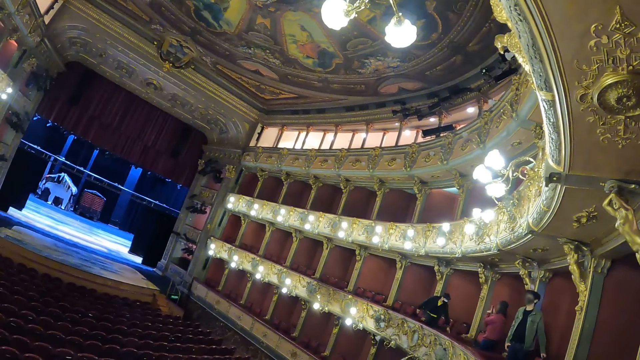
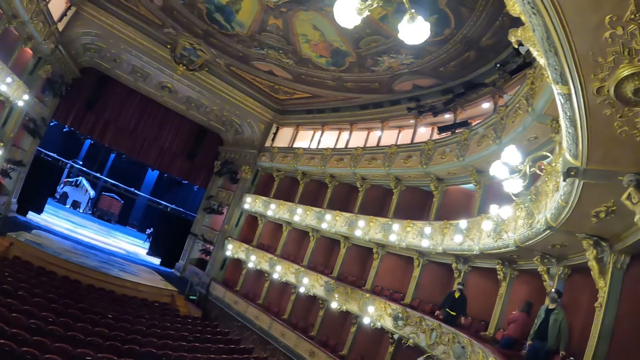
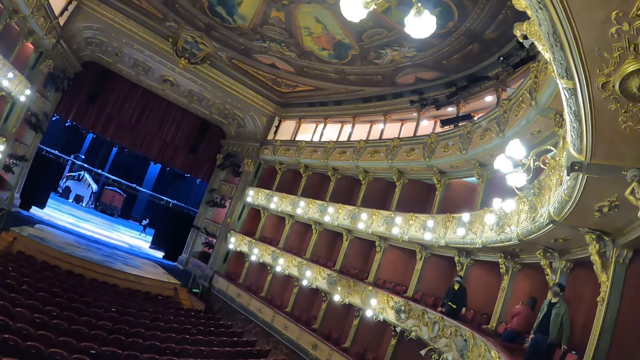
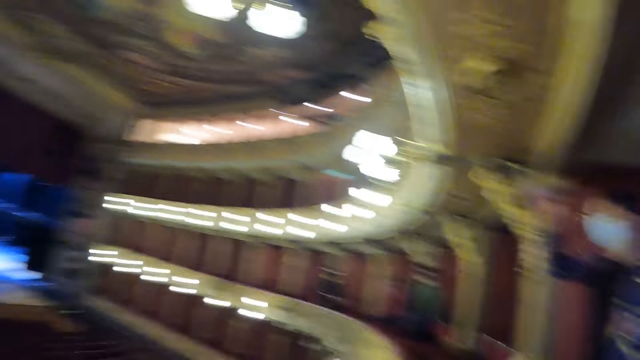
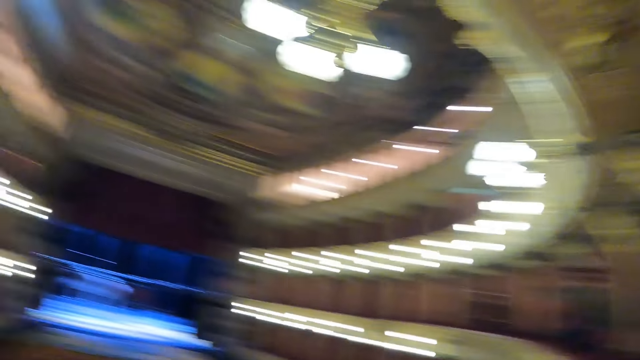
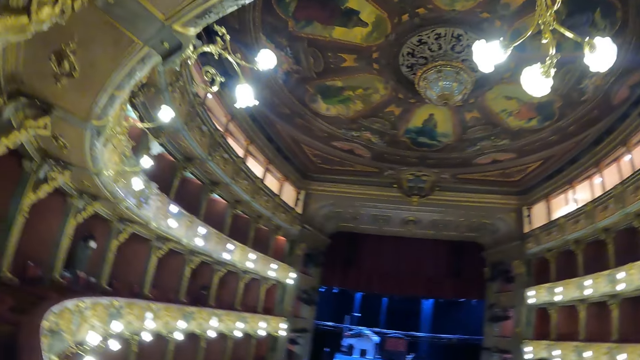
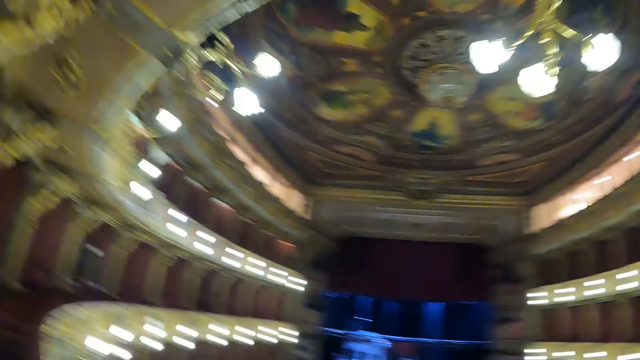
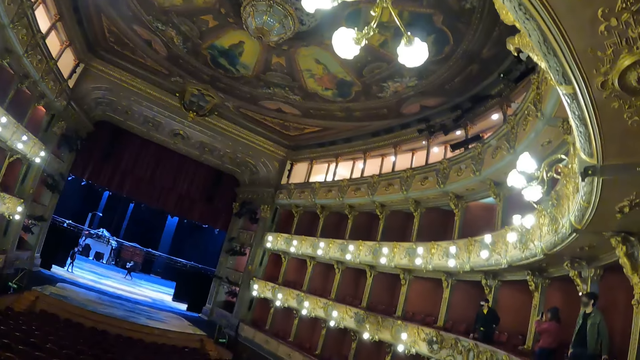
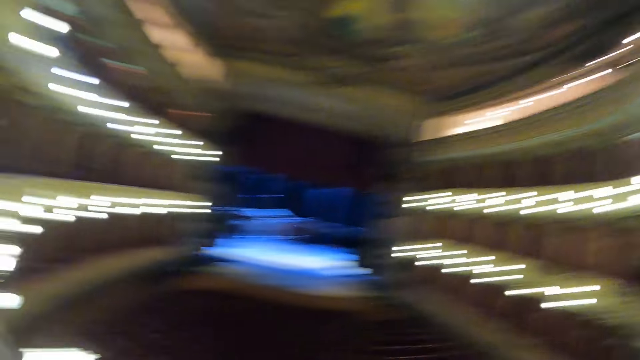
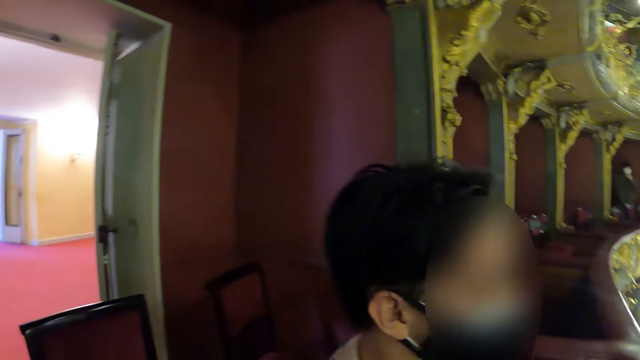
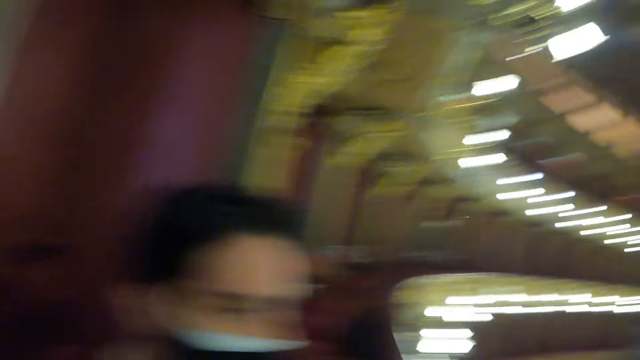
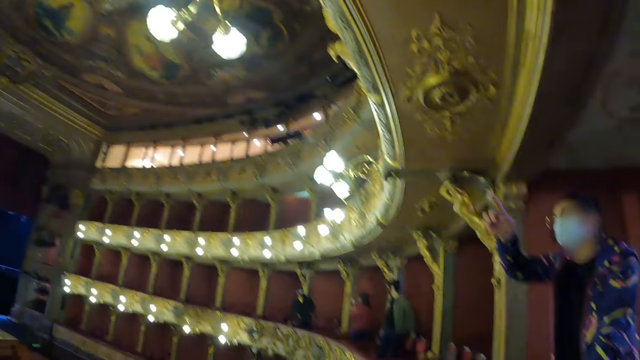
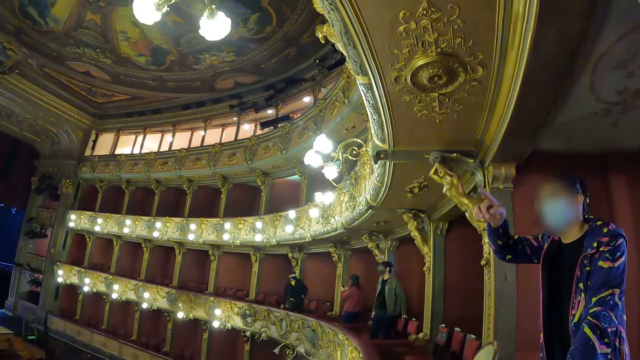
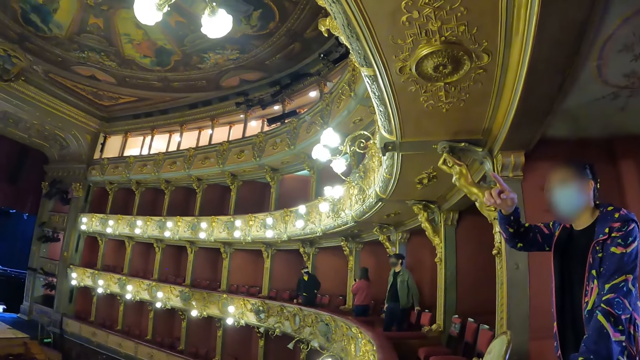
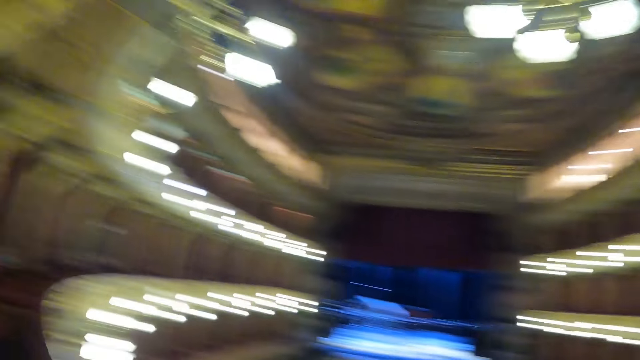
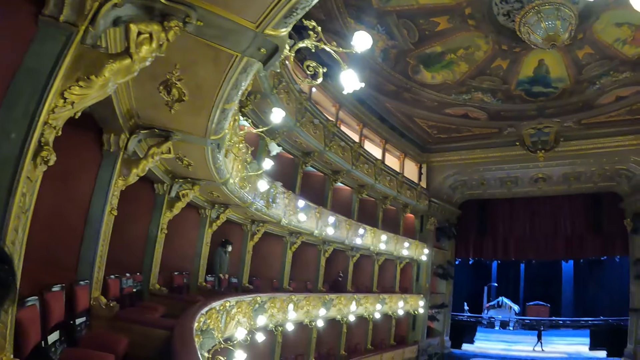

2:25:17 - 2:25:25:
The camera wearer looks around.

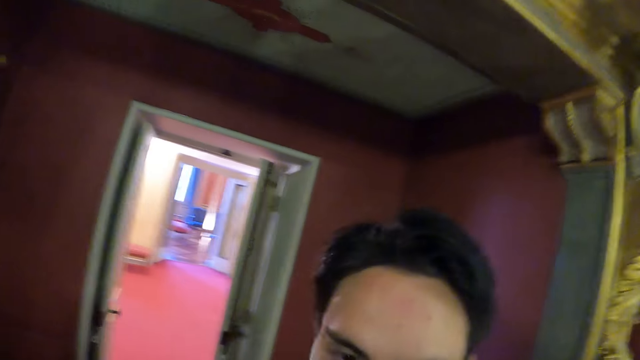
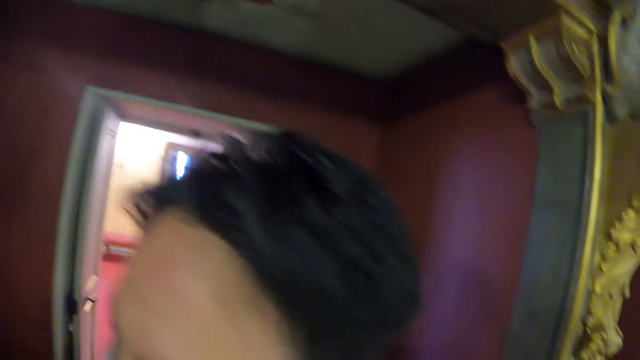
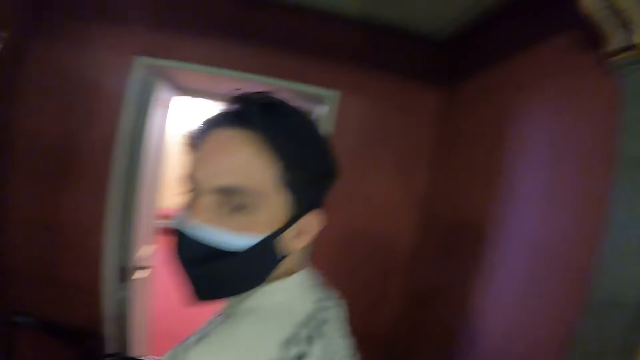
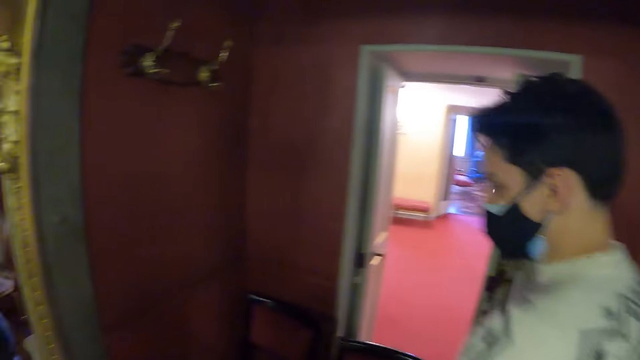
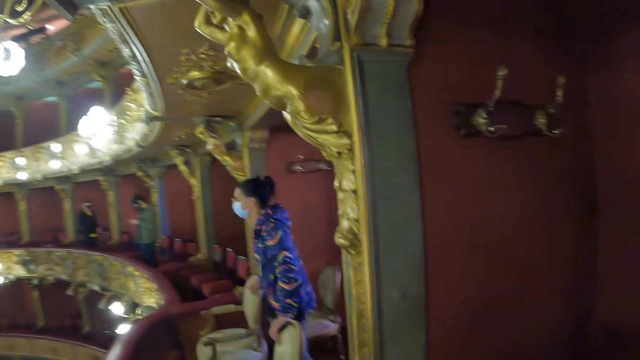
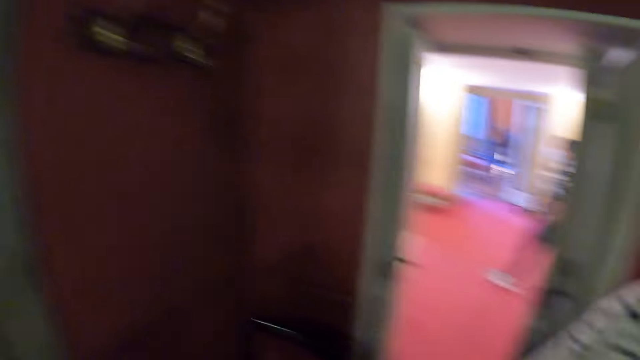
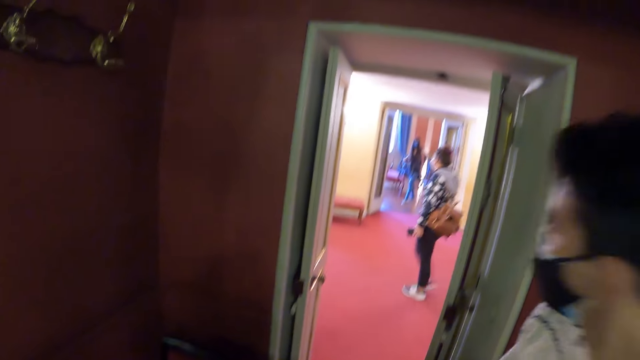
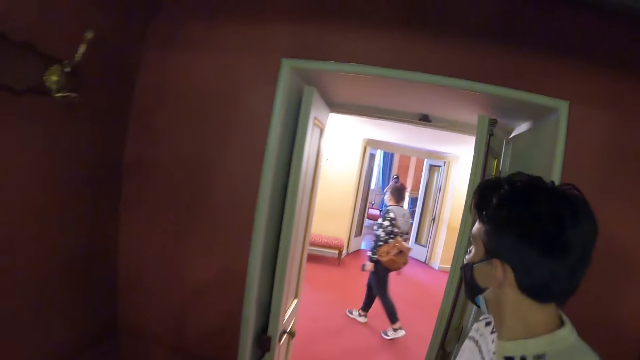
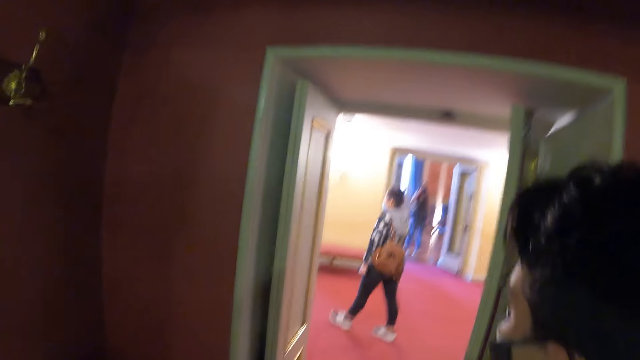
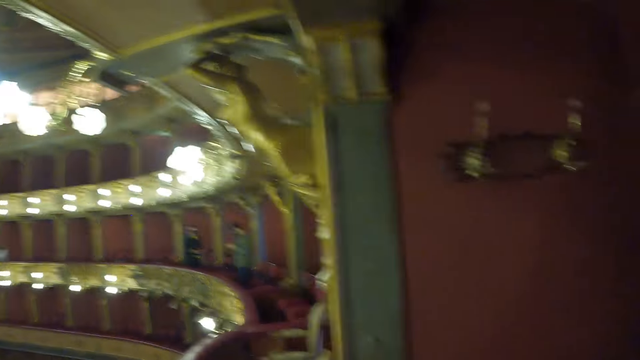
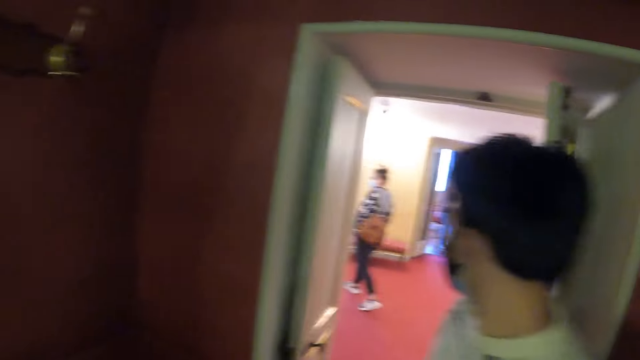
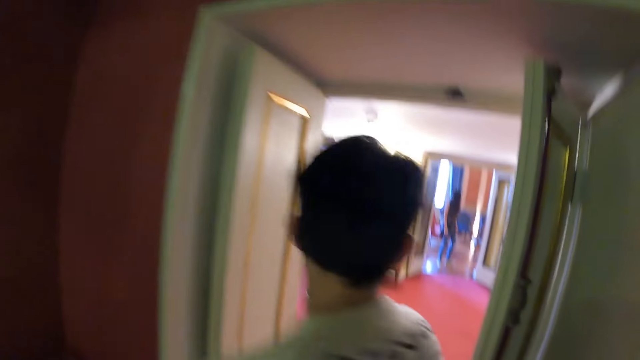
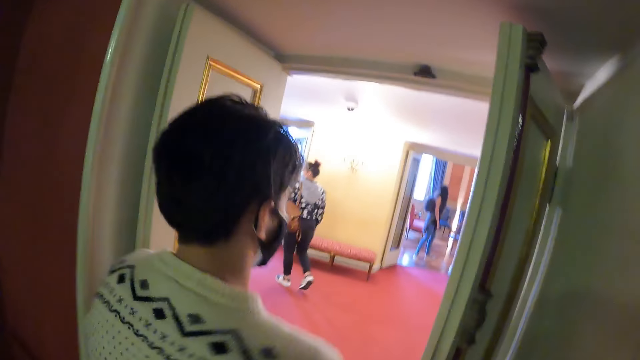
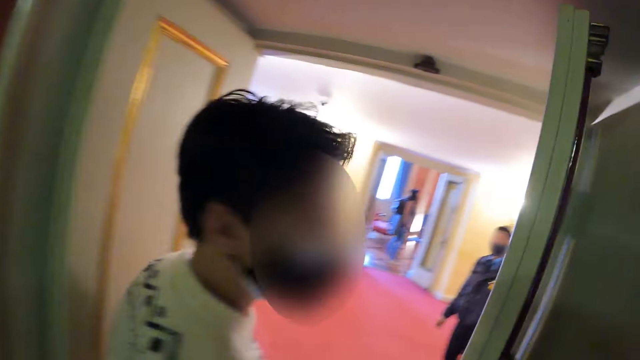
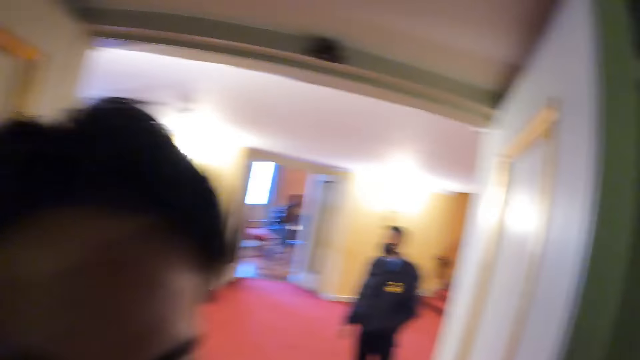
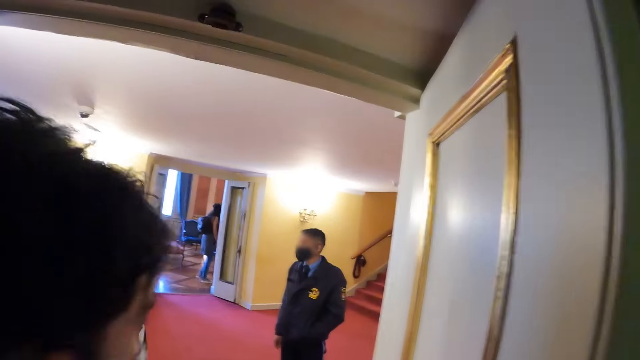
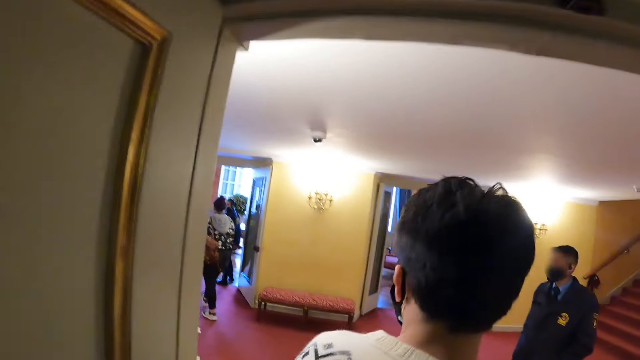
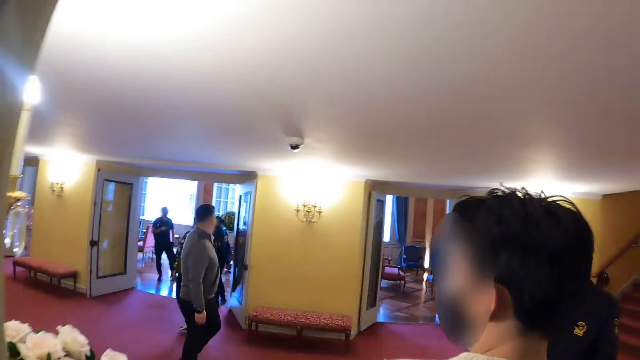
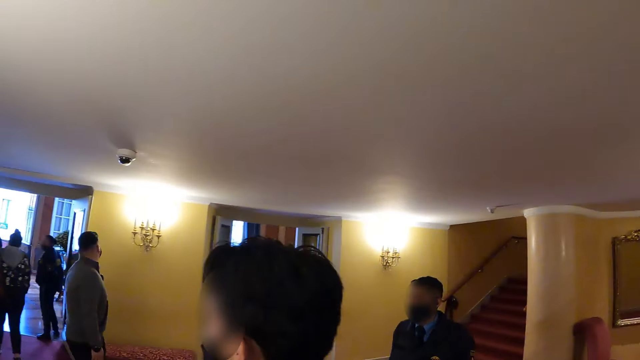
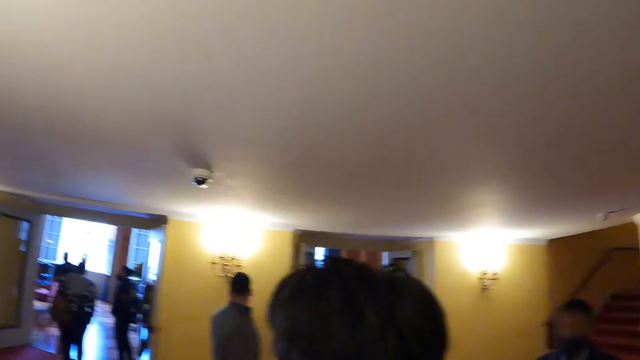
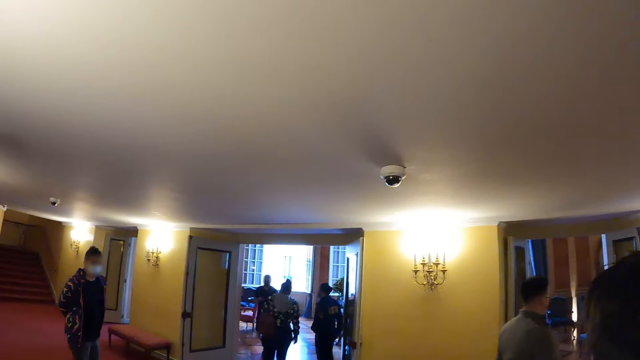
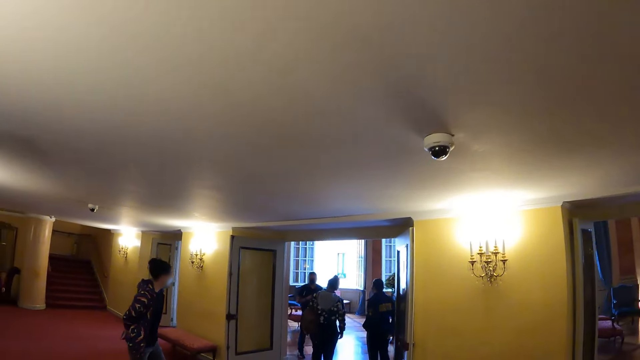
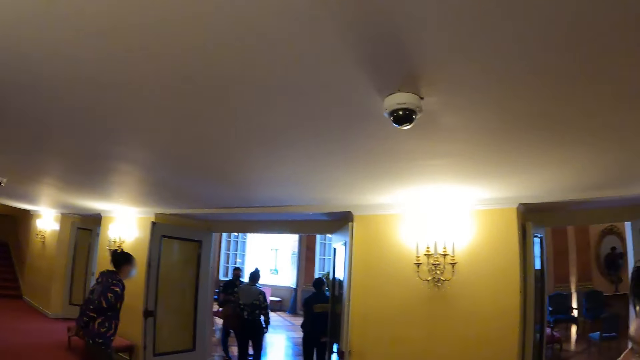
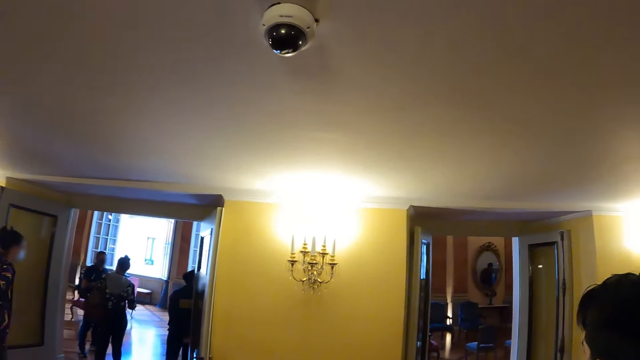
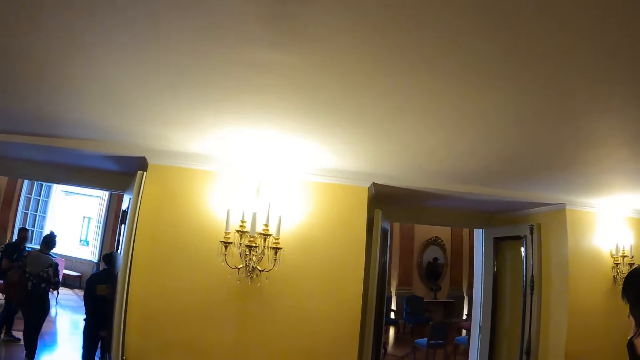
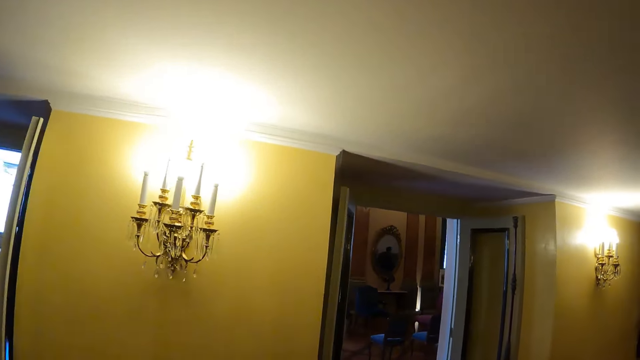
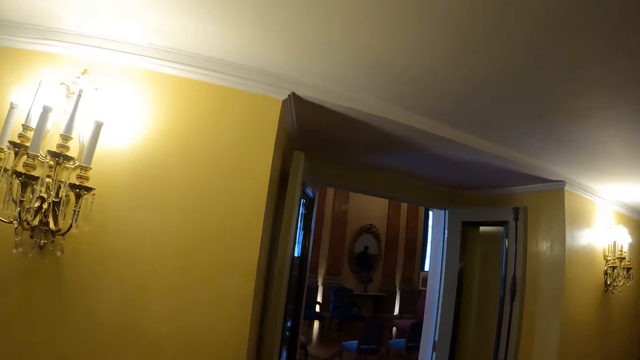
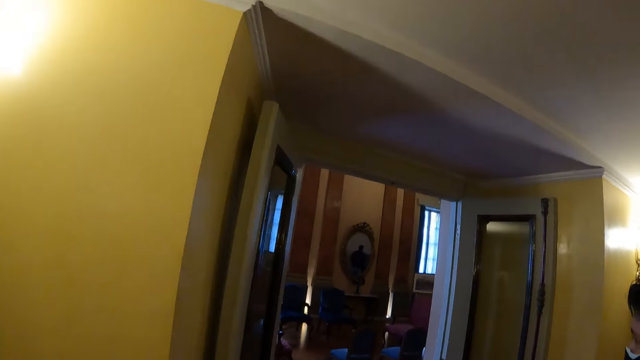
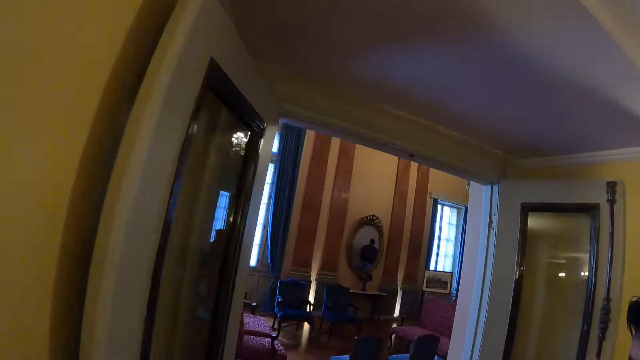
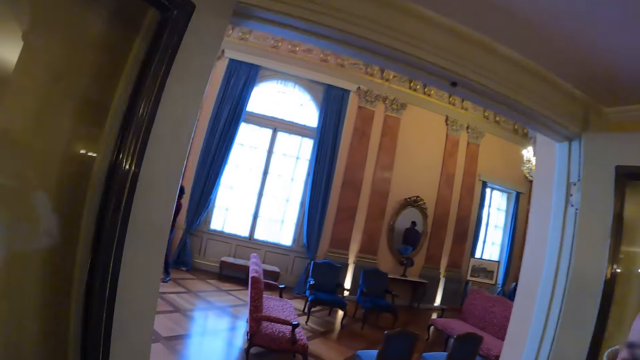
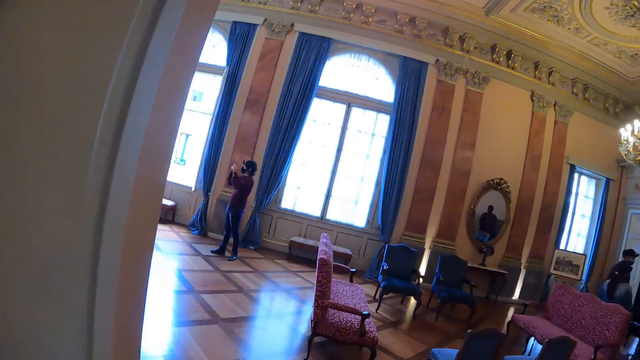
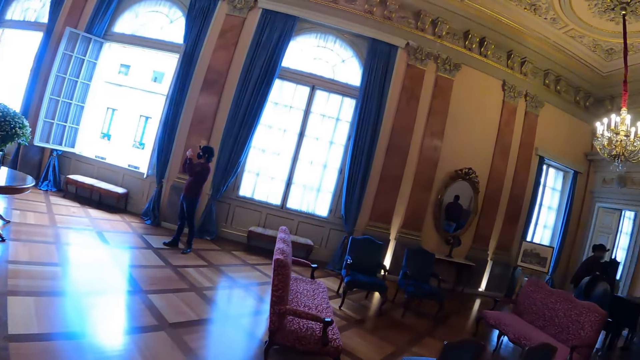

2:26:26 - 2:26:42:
The camera wearer walks around. They move to another room.
